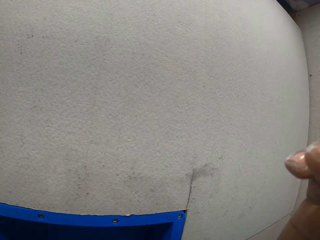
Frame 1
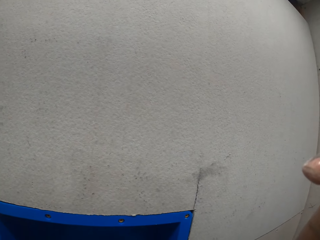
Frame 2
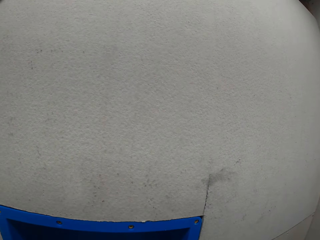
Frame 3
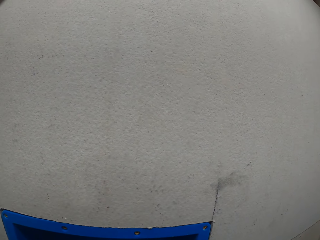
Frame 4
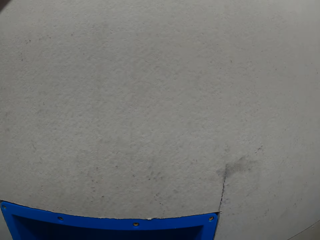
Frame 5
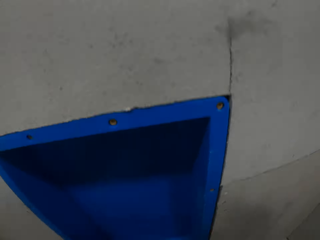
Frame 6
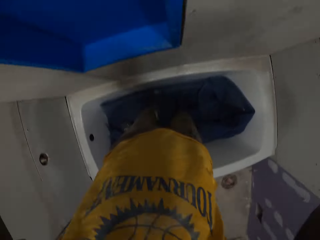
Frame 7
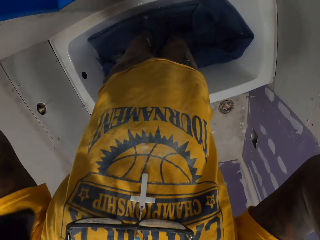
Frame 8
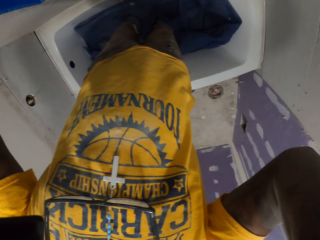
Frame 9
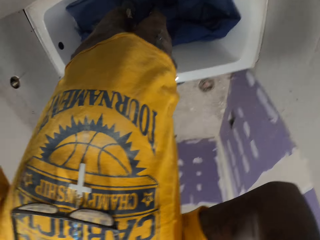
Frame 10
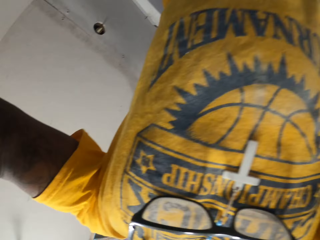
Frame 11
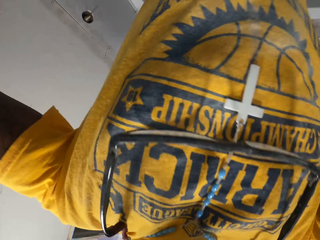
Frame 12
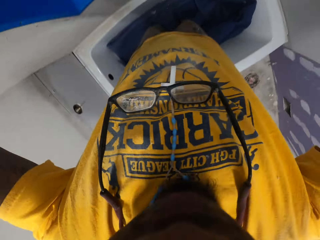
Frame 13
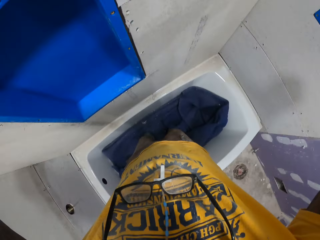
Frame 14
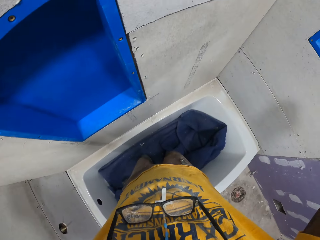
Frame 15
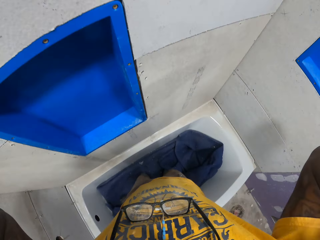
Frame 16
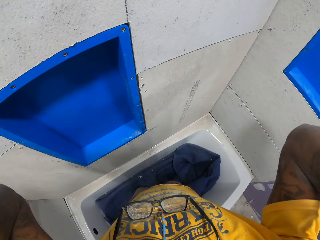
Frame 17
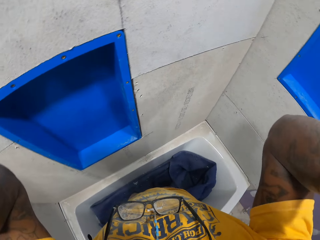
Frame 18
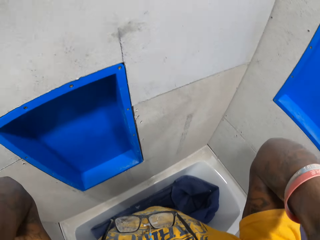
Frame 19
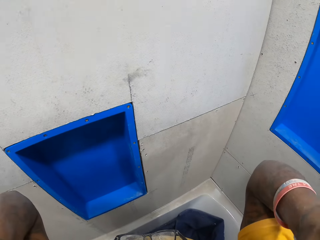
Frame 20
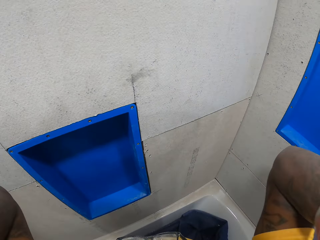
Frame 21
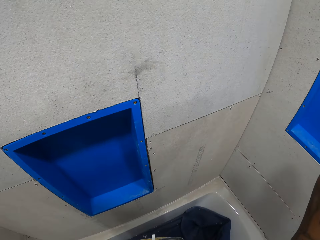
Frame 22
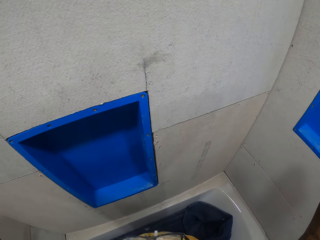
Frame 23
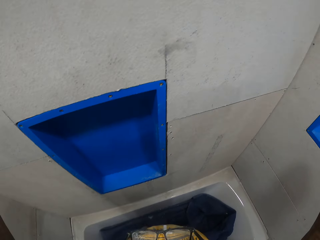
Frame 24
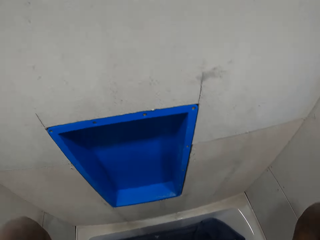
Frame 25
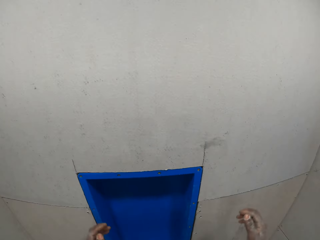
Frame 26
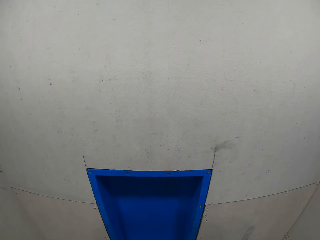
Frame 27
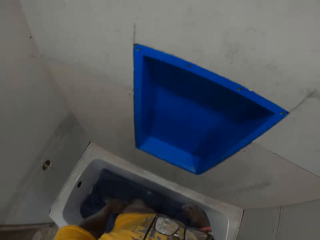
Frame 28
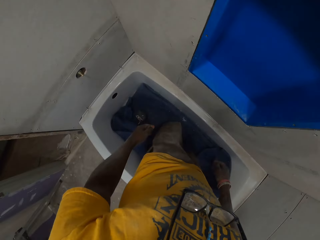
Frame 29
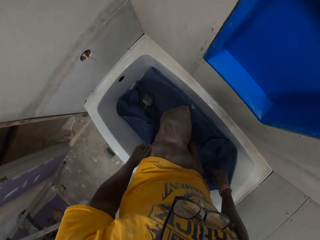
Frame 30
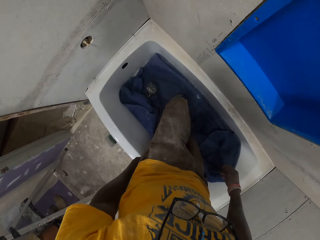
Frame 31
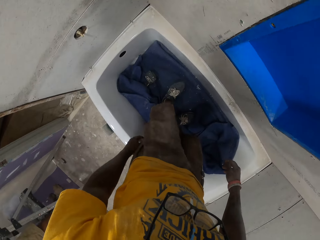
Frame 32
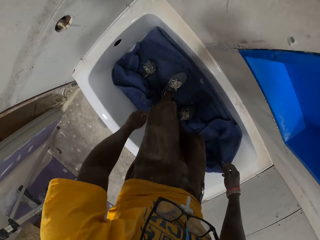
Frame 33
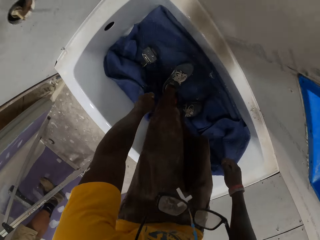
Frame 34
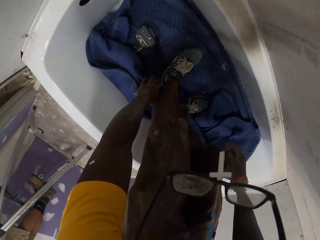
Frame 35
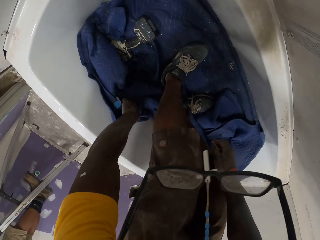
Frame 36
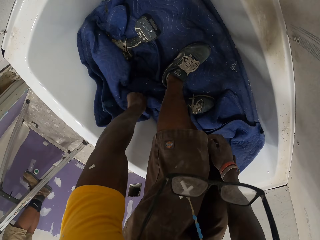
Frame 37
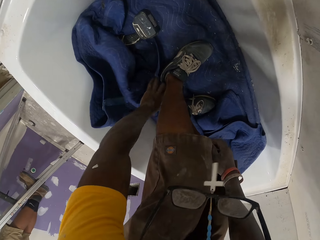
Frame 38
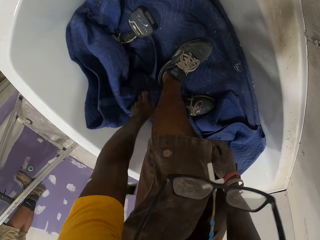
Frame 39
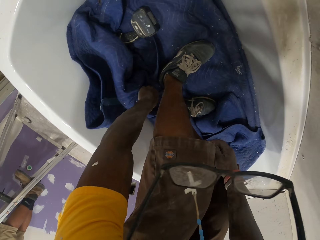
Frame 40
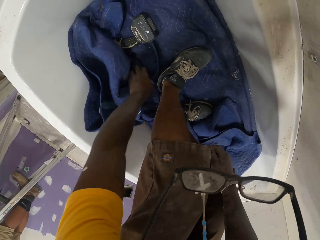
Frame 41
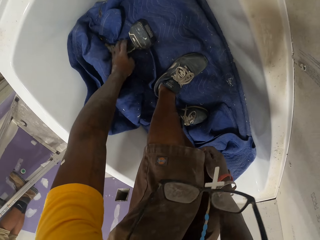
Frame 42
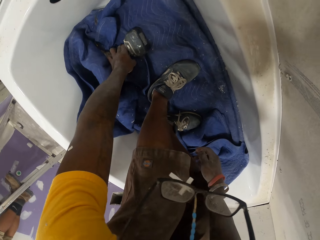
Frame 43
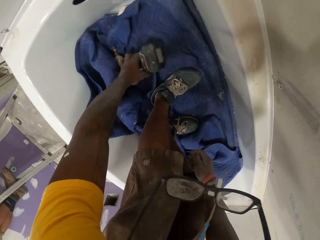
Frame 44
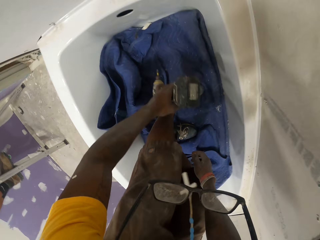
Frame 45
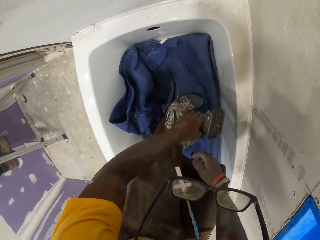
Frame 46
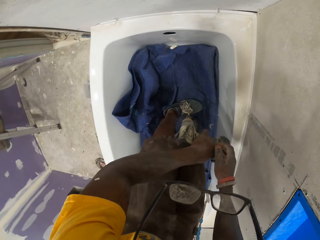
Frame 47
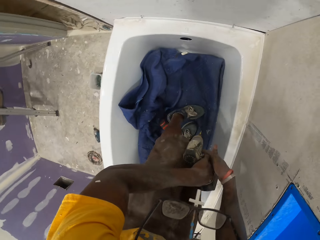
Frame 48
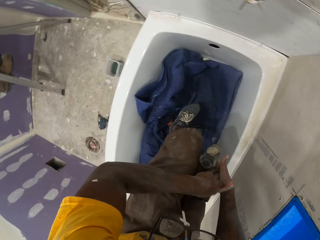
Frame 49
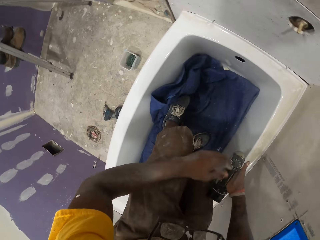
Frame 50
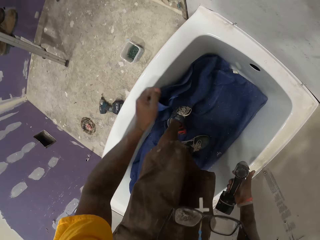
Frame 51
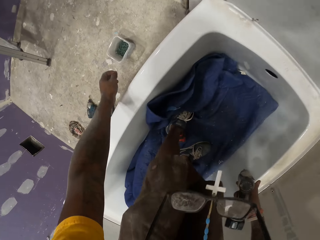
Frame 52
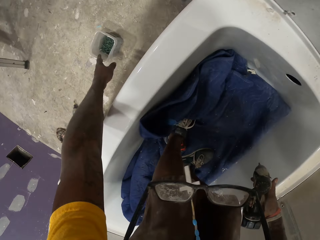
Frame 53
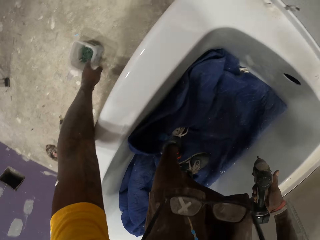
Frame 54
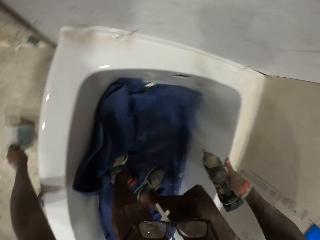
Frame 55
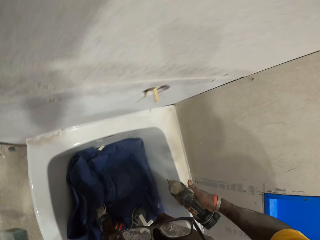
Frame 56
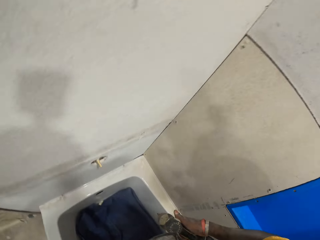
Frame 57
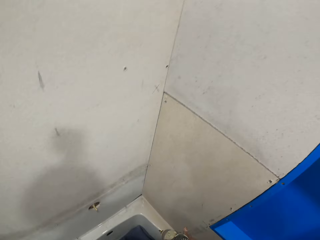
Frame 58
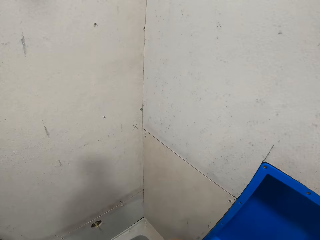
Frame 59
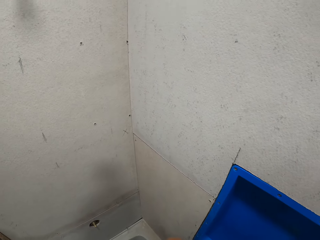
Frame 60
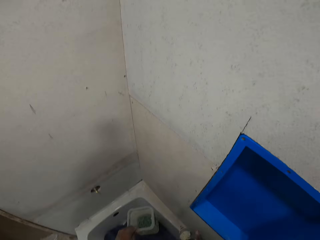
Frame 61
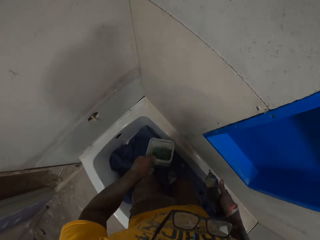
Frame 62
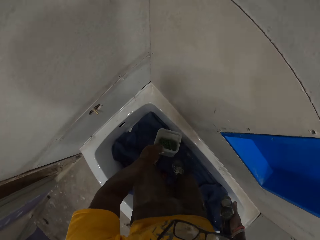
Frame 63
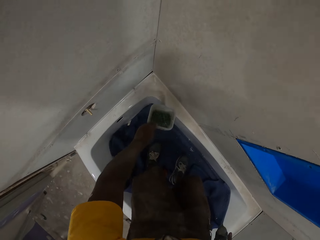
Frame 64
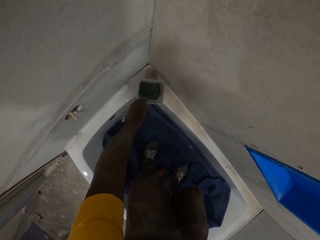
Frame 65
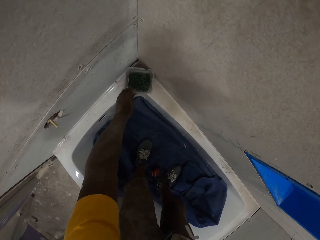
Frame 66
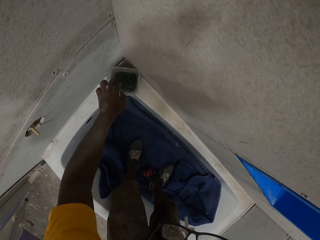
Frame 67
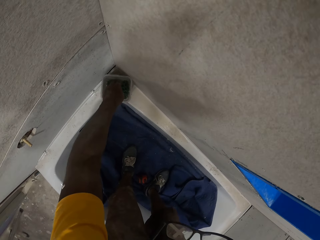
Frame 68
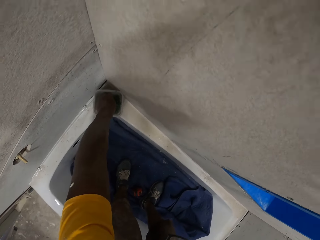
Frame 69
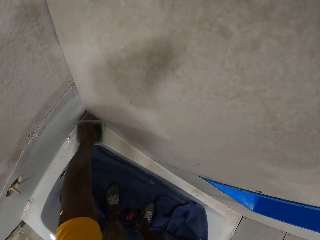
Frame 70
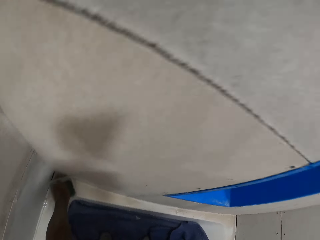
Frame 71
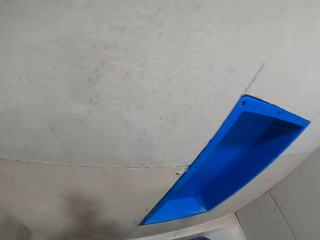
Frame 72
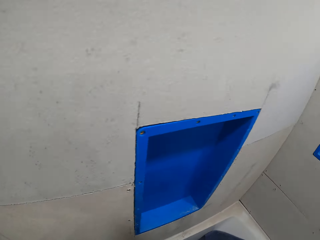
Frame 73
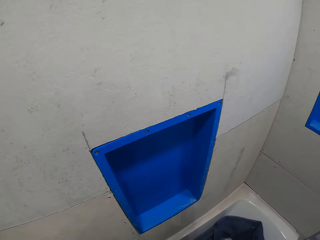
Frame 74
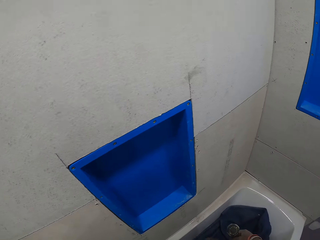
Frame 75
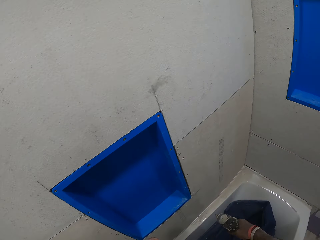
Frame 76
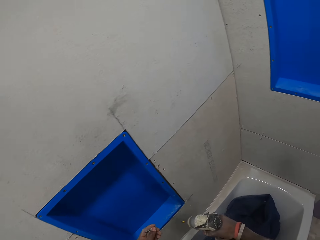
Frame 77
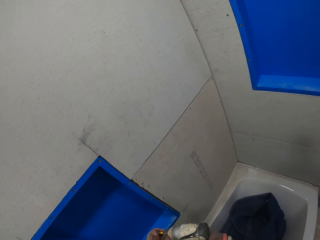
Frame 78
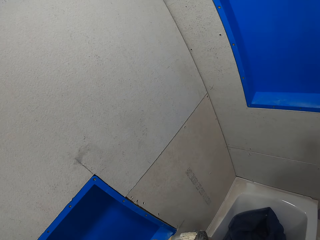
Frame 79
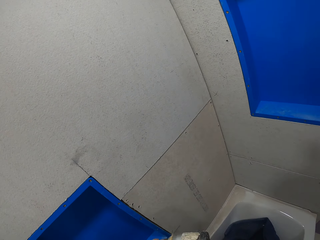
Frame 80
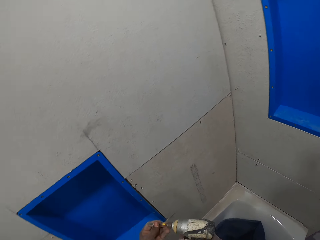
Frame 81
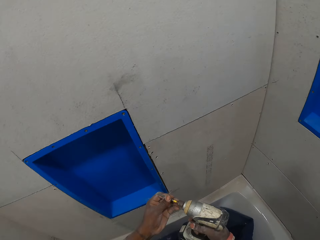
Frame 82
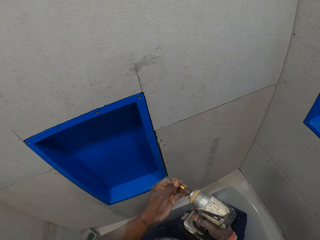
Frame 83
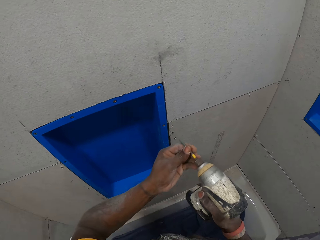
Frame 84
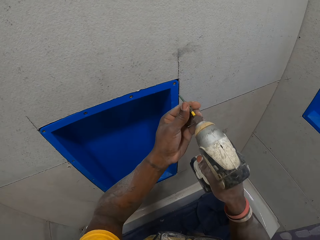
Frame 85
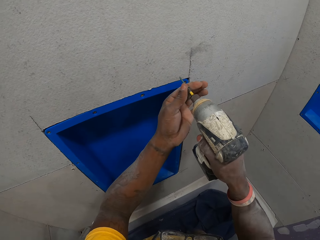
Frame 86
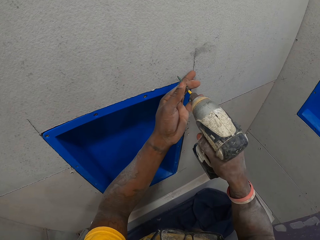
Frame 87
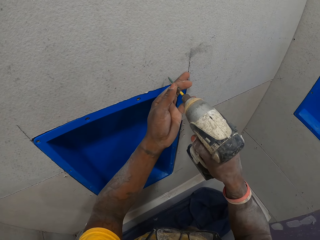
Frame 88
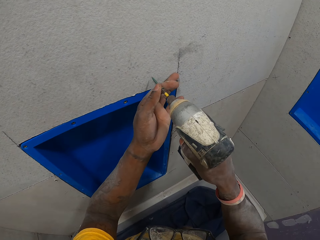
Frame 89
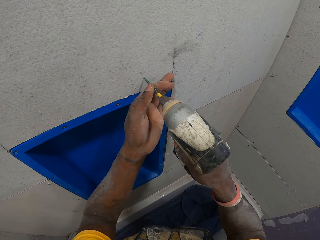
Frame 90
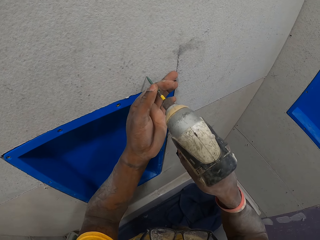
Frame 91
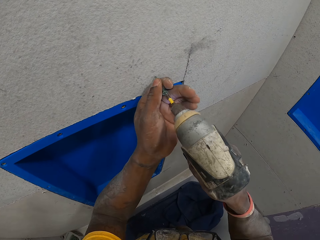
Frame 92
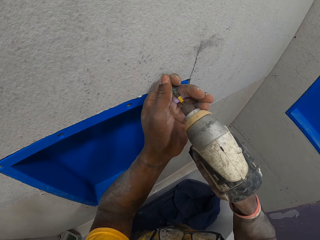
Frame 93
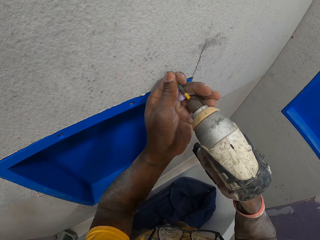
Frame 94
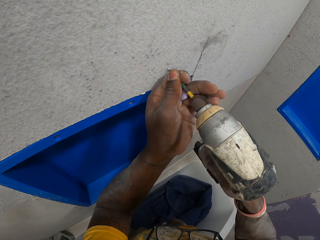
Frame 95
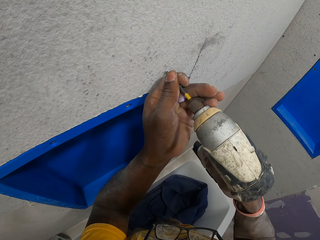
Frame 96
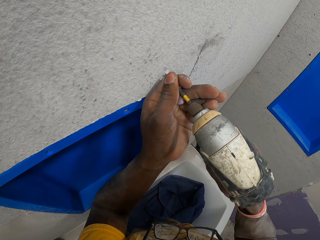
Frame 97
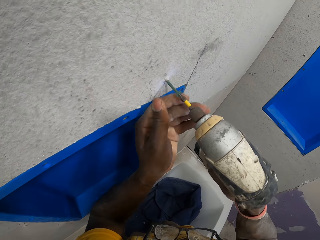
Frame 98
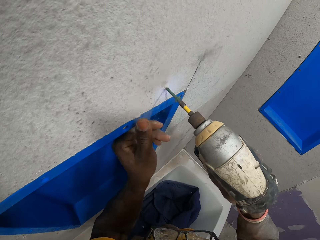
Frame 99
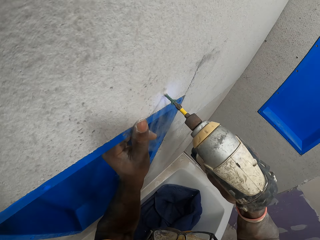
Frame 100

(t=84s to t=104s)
The camera wearer puts down his hands. He bends on the bathtub. He picks up a drill or drilling machine from the bathtub with his left hand. He passes the drill from his left hand to his right hand. He picks up a container containing screws from the floor with his left hand. He looks at the cardboard. He places the plastic container on the bathtub with his left hand. He picks up a screw or drill bit from the plastic container with his left hand. He fixes the drill bit on the drilling machine. He drills the screw on the slate sheet on the wall with the drill on his right hand.

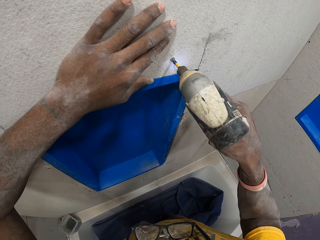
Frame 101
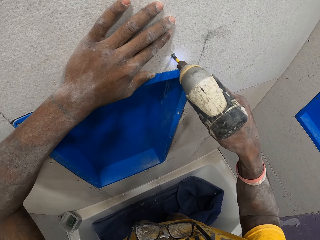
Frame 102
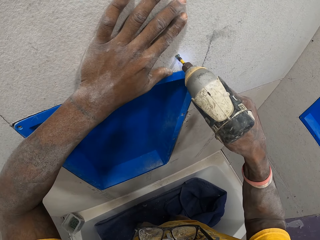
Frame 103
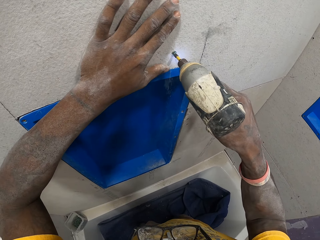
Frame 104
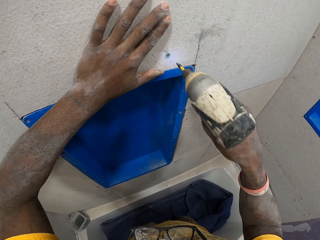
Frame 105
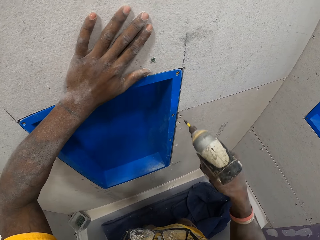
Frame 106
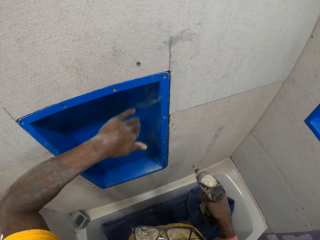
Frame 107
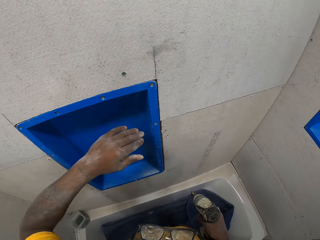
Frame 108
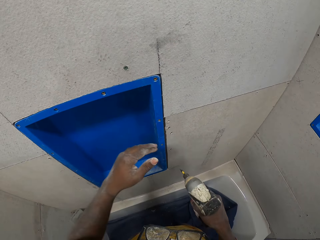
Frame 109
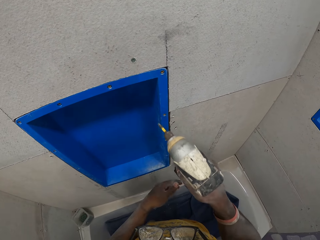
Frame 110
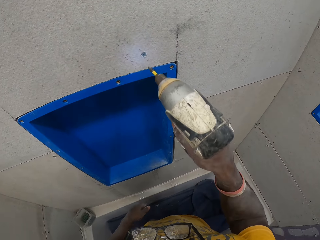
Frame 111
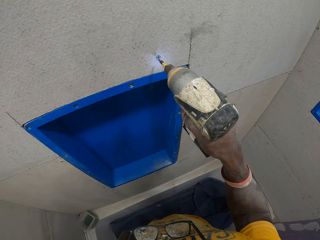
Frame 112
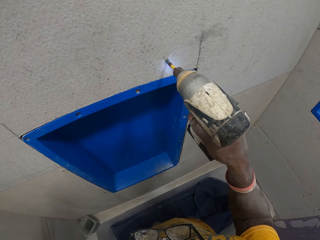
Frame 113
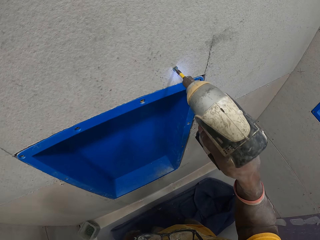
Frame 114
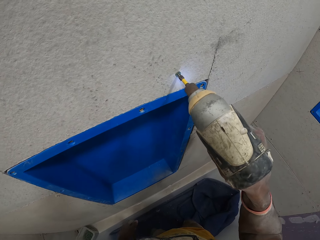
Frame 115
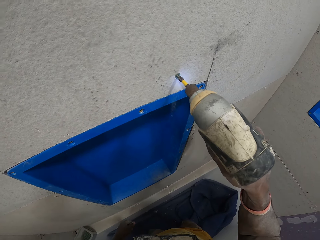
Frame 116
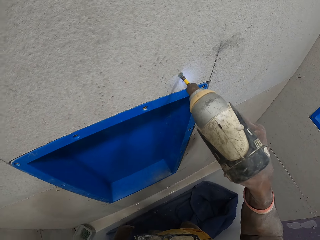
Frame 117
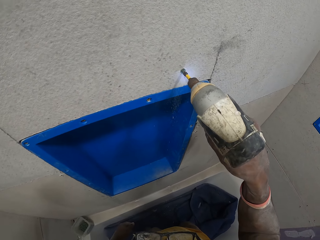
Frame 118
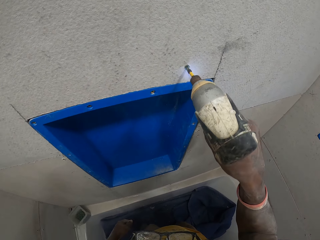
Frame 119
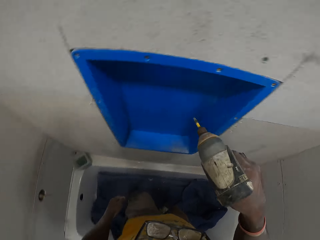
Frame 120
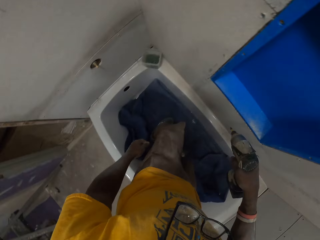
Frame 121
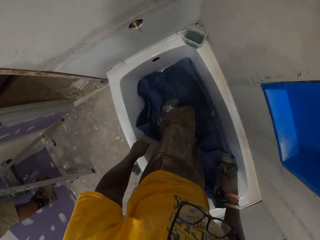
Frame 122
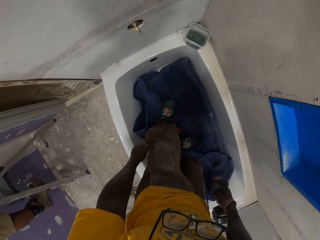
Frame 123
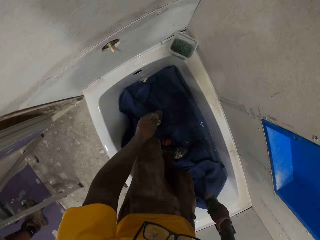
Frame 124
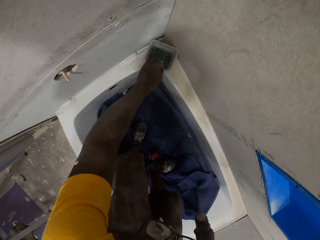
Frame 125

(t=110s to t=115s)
The camera wearer wipes the cardboard. They drill the cardboard on the wall. They take the drill bit.
